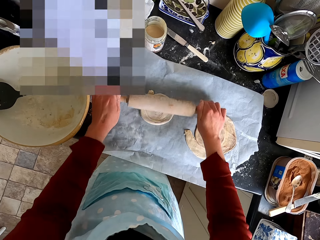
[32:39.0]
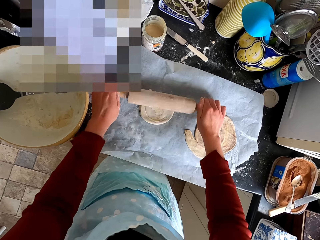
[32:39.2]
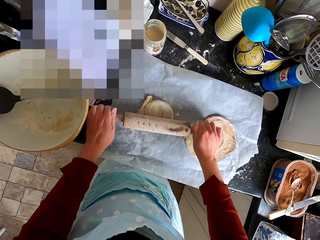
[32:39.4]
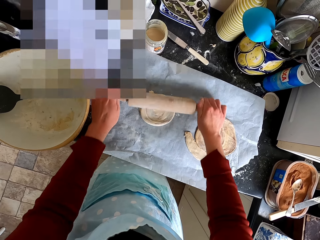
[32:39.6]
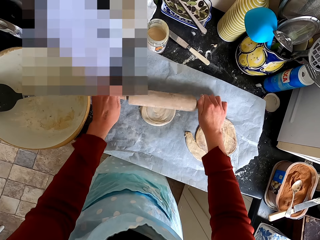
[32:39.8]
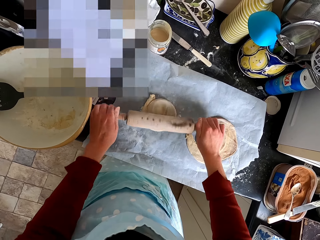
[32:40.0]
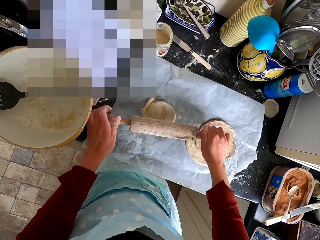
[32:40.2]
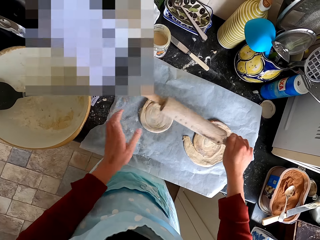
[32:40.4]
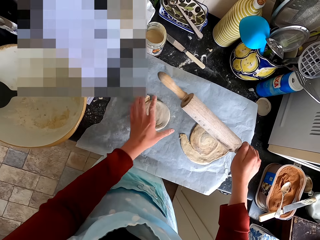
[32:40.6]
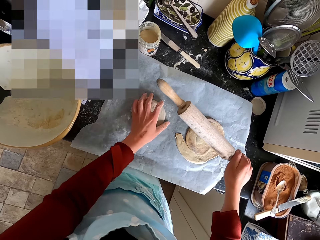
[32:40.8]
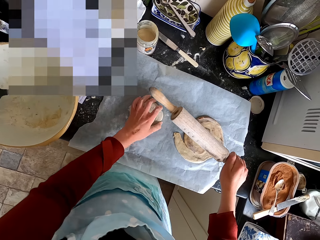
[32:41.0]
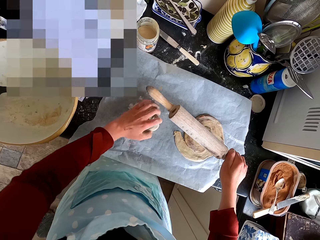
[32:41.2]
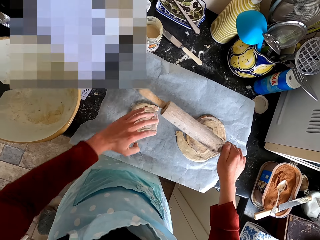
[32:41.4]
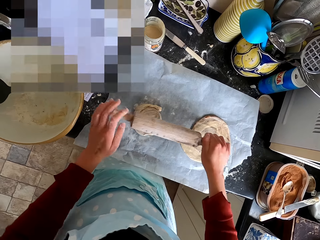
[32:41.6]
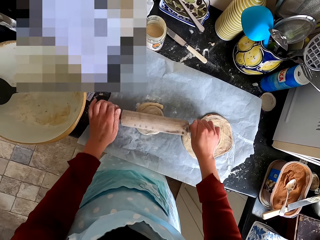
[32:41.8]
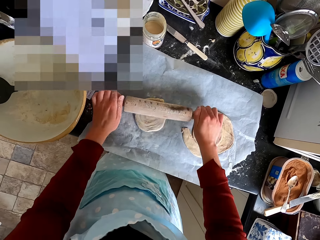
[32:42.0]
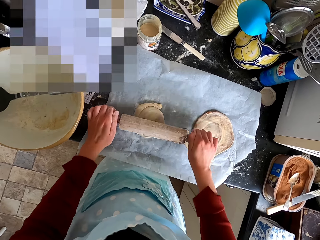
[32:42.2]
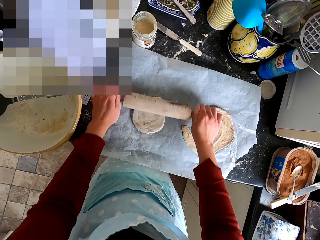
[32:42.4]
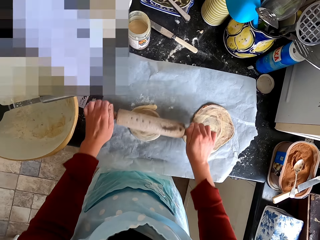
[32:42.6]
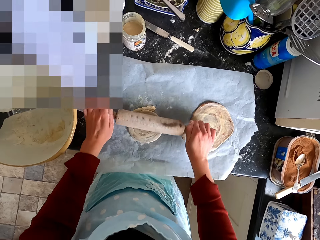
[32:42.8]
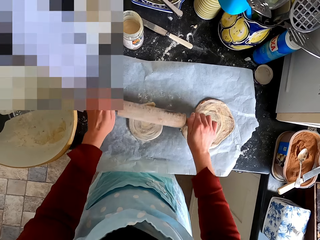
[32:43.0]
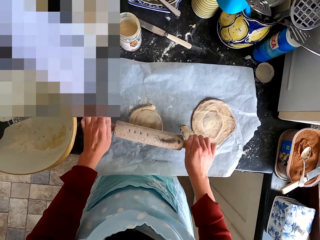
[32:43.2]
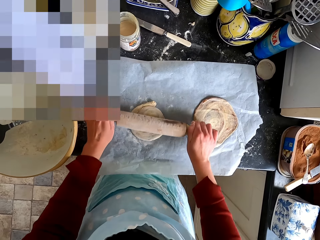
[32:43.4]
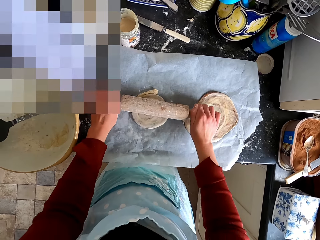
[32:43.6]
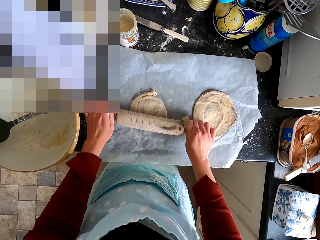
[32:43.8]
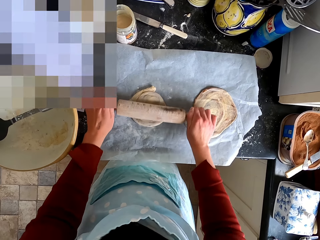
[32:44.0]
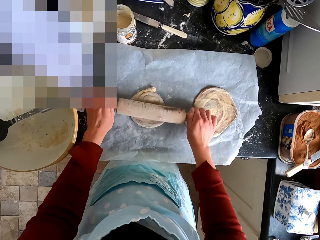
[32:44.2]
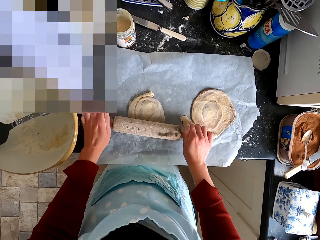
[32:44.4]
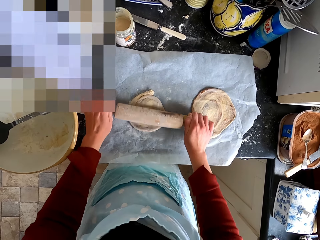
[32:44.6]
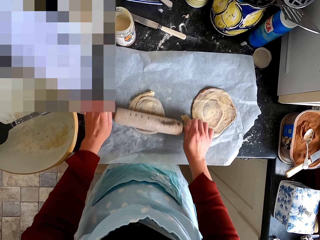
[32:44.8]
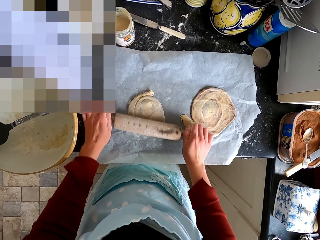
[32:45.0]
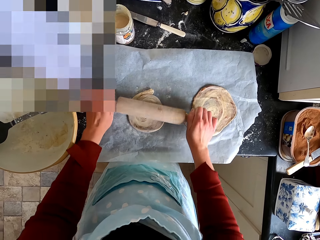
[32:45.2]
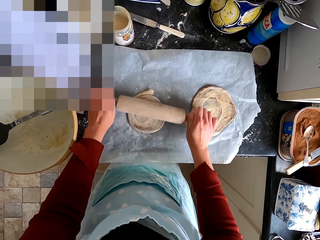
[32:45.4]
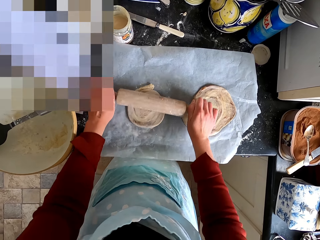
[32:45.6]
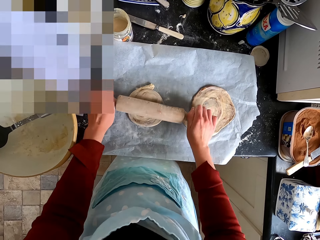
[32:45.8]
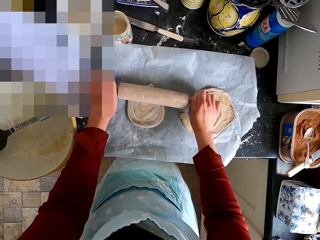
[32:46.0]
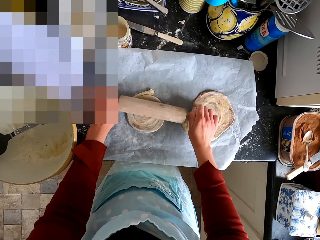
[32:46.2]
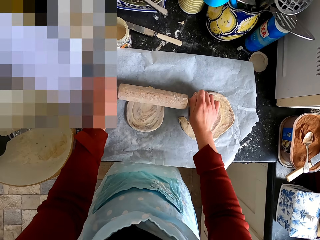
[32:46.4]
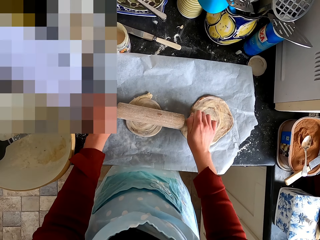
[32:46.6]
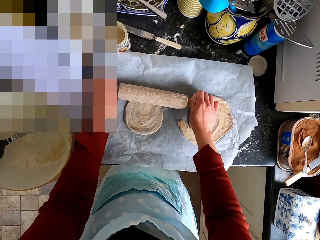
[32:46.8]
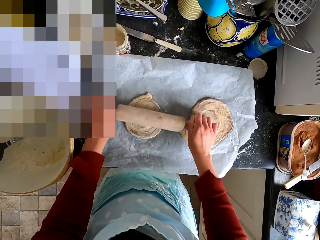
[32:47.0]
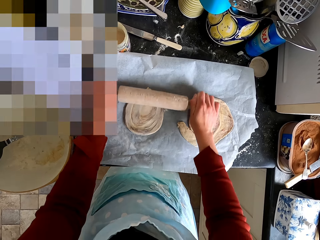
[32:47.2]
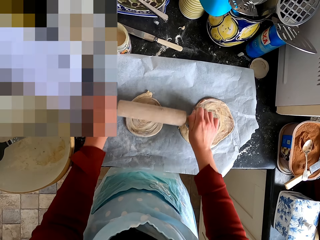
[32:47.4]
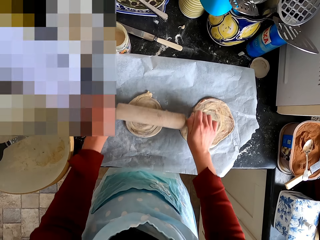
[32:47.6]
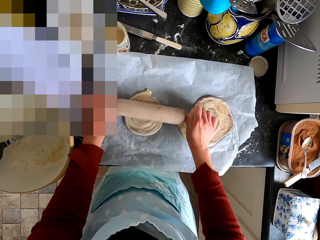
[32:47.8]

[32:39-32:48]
The camera wearer adjusts the dough. They flatten the dough with the dough roller.

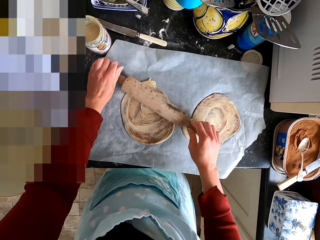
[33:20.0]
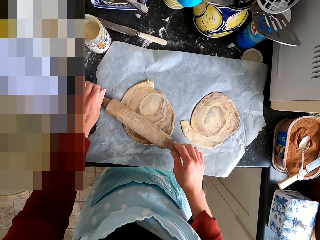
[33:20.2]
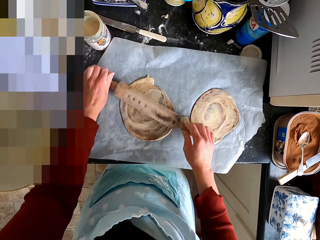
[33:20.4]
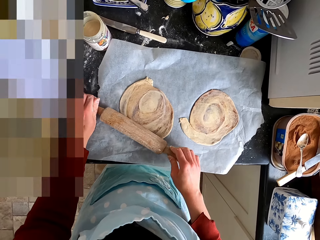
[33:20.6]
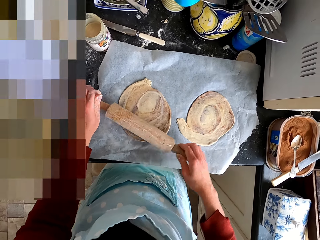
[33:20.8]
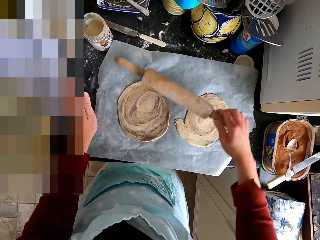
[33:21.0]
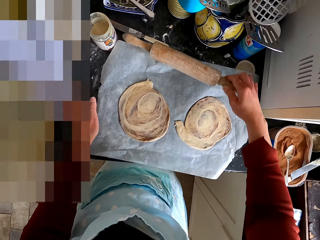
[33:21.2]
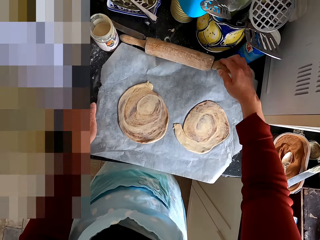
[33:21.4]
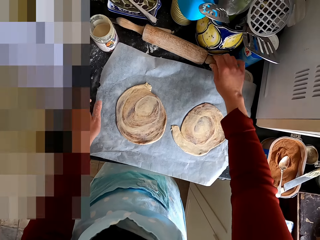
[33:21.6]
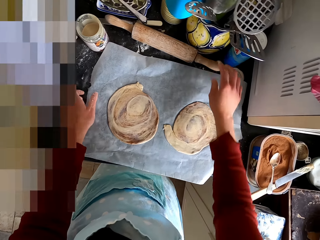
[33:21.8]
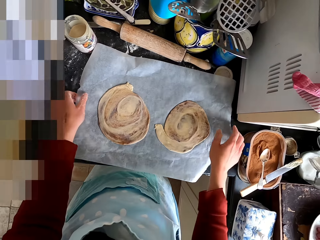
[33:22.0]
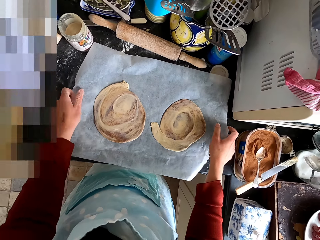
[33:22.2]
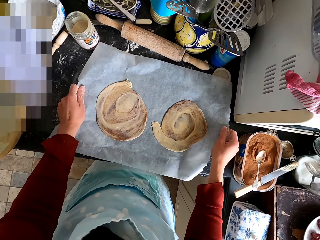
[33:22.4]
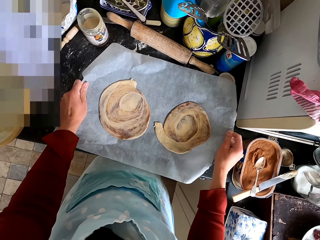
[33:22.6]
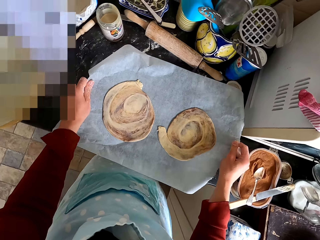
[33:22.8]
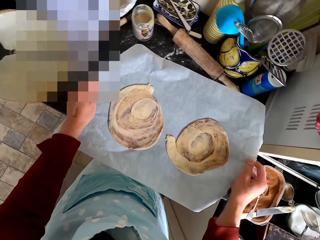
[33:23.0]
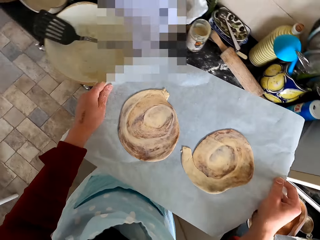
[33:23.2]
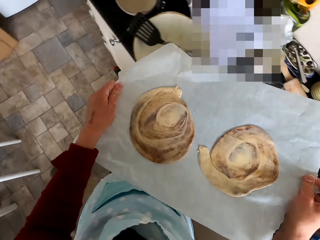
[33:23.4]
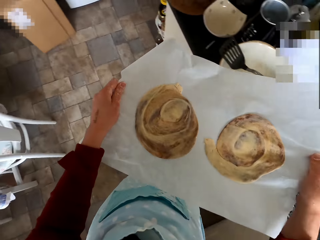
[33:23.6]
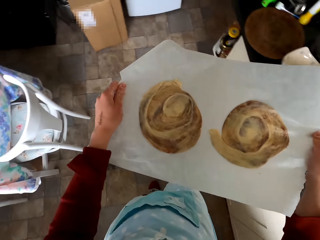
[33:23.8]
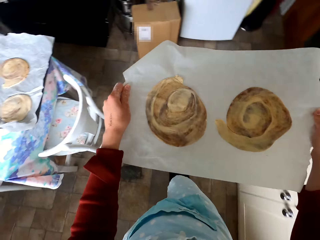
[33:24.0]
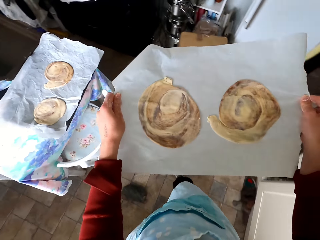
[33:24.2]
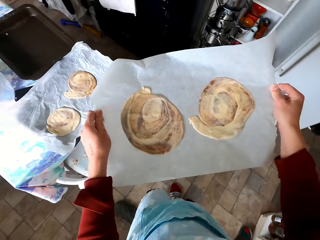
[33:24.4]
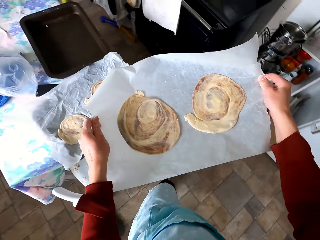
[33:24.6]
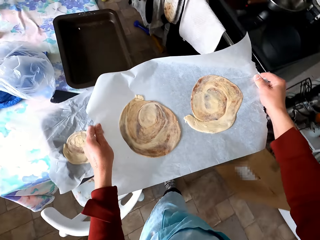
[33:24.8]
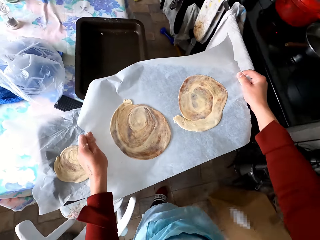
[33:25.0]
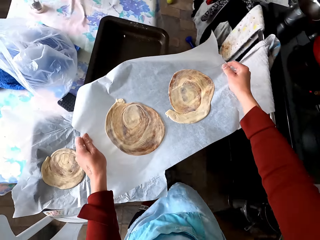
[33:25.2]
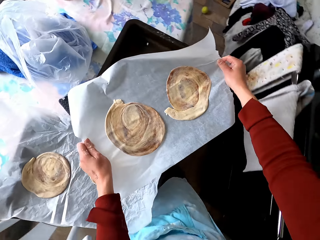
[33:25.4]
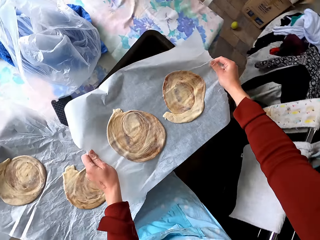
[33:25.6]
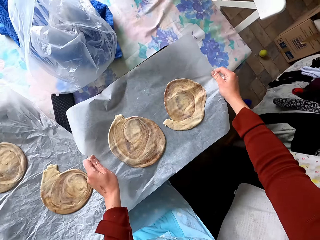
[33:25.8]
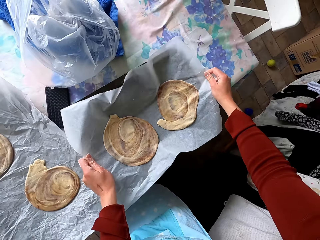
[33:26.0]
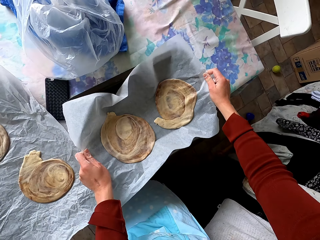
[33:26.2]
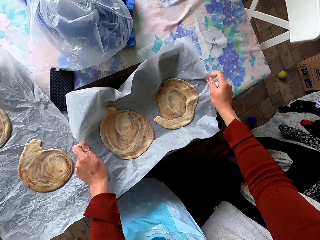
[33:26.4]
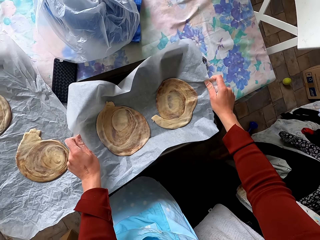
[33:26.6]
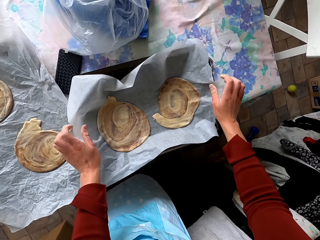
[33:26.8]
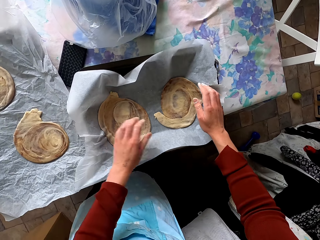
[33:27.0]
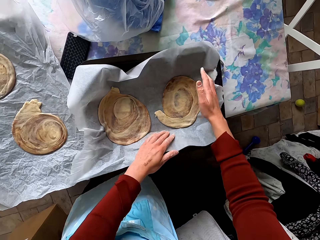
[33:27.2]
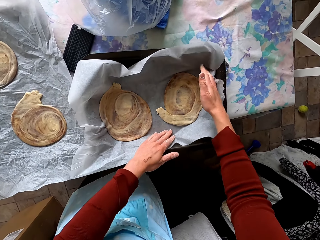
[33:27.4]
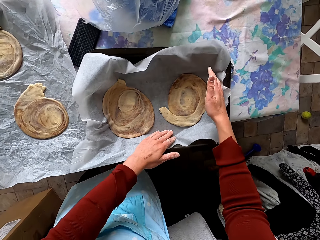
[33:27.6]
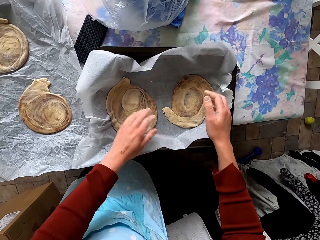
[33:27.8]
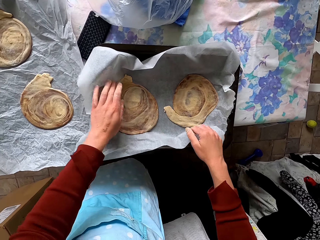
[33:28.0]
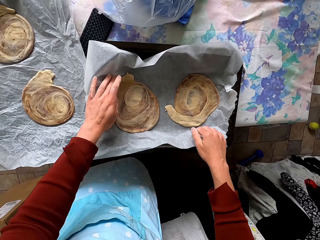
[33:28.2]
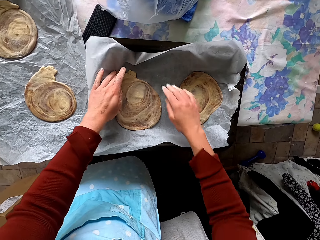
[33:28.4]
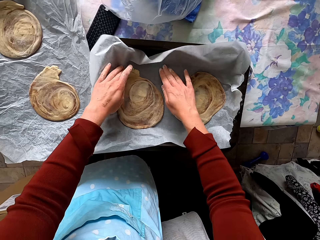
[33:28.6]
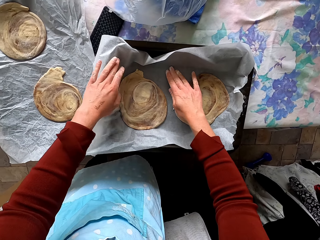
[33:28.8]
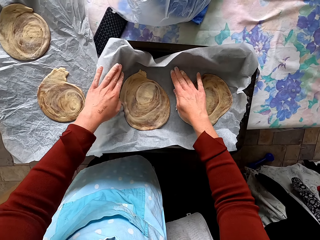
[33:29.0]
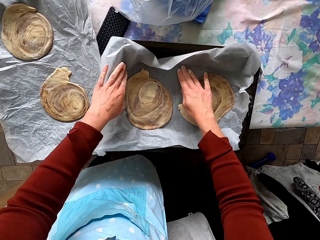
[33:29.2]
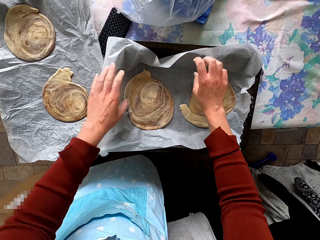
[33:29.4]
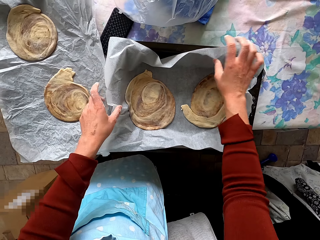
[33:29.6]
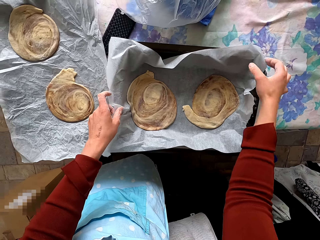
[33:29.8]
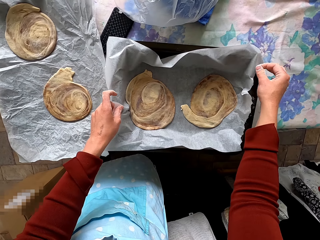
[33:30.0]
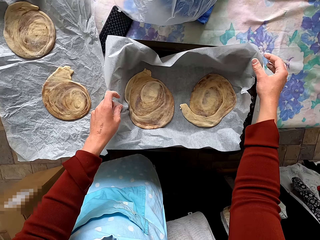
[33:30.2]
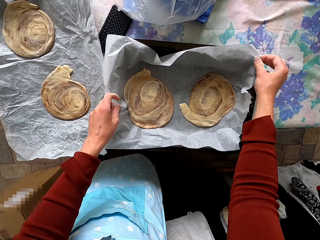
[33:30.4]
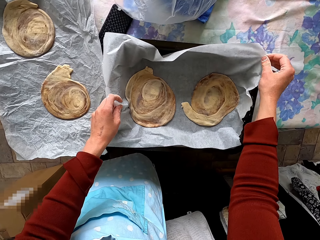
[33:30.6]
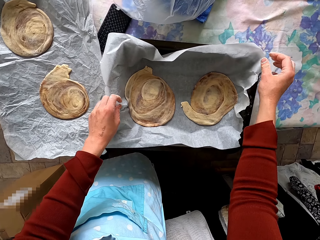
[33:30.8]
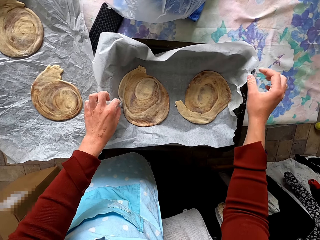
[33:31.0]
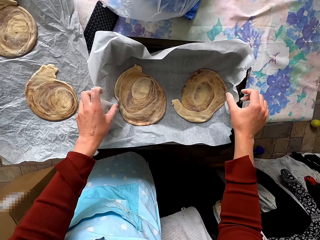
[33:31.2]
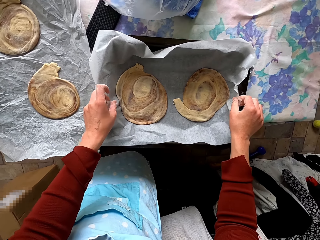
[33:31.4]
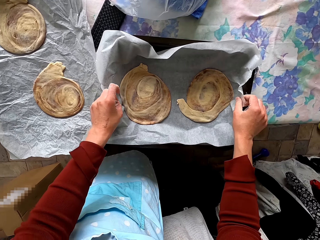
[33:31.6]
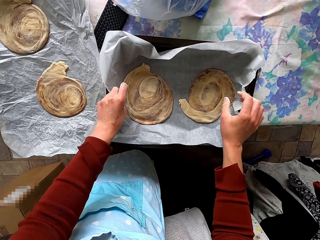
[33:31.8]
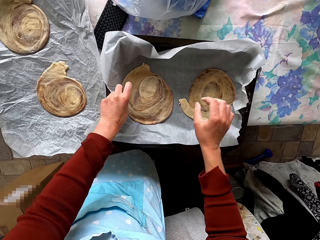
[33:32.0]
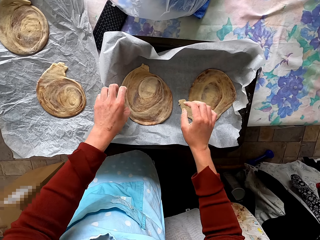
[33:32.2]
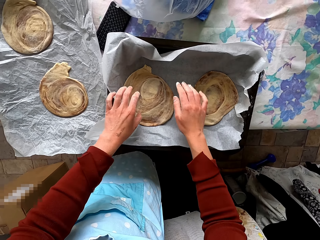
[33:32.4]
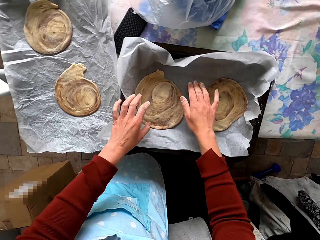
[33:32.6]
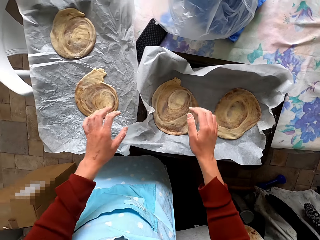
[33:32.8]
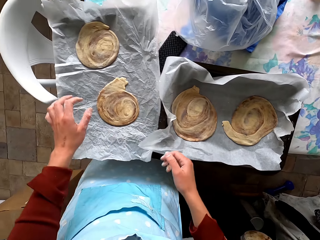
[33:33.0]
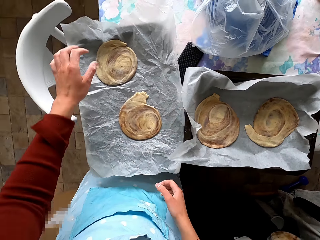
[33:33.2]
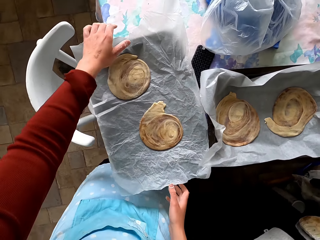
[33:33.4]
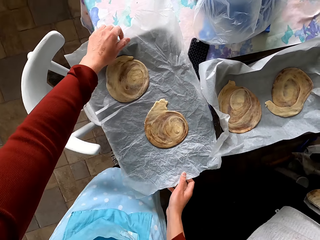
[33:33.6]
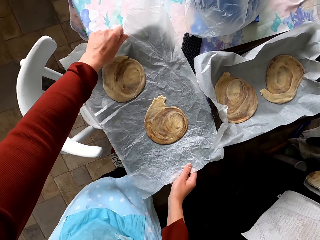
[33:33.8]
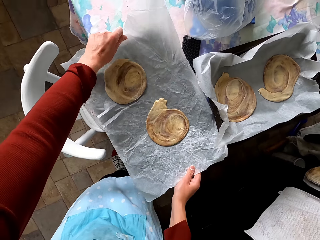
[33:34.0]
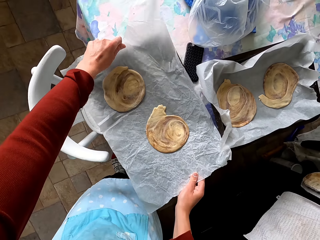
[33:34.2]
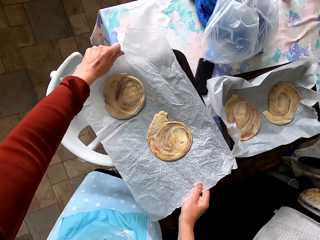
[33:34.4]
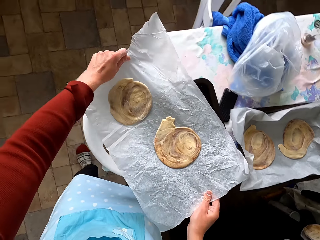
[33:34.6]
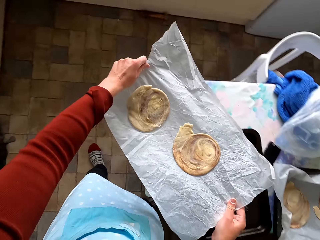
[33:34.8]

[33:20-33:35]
The camera wearer drops the dough roller on the counter top. They lift the parchment paper from the counter top. They walk across the kitchen. They put the paper on the tray. They adjust the paper. They lift the paper from the tray.
